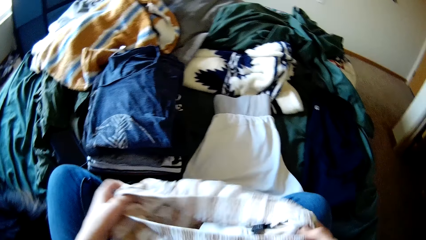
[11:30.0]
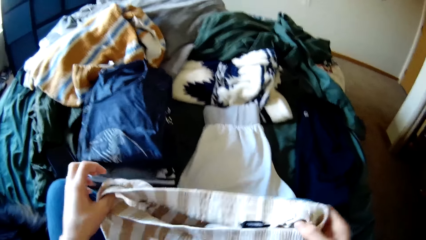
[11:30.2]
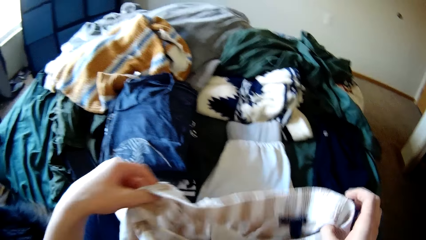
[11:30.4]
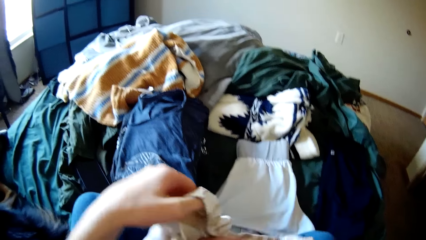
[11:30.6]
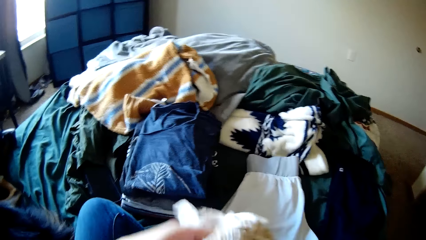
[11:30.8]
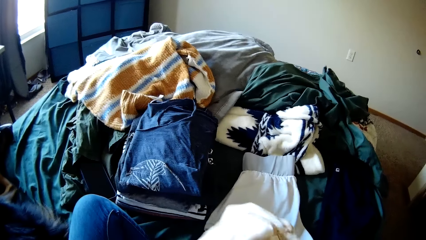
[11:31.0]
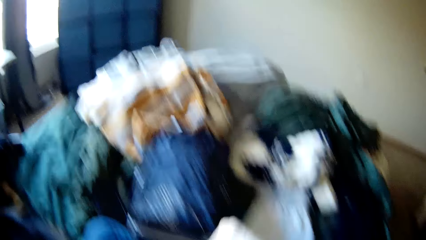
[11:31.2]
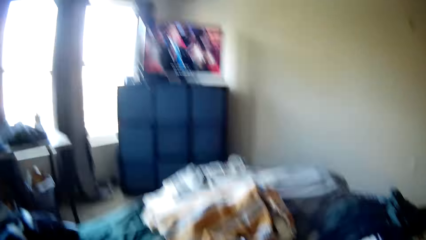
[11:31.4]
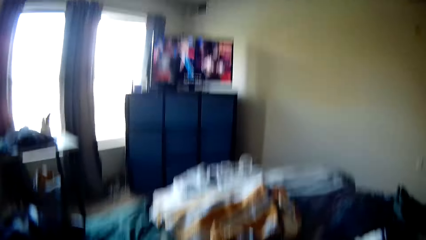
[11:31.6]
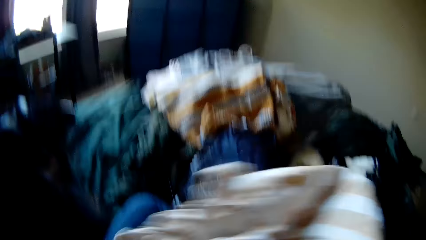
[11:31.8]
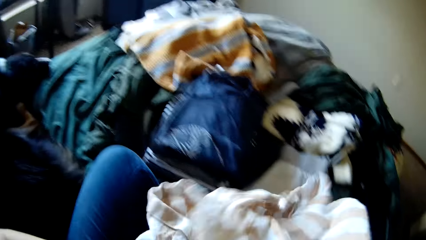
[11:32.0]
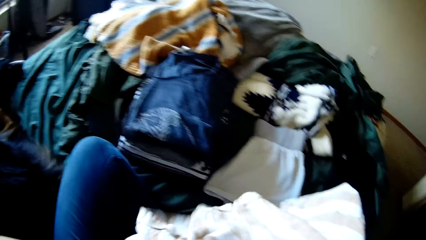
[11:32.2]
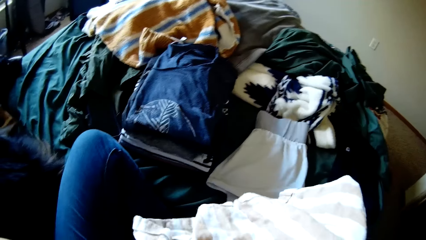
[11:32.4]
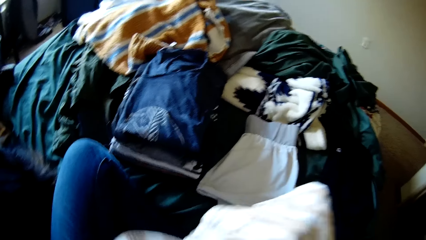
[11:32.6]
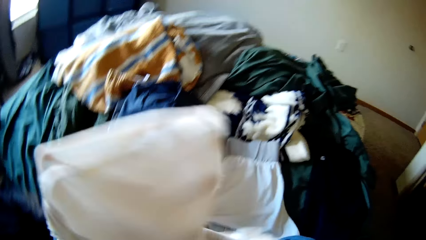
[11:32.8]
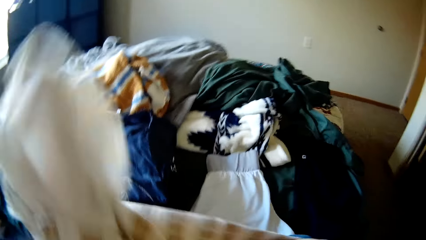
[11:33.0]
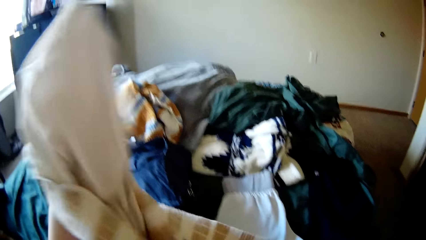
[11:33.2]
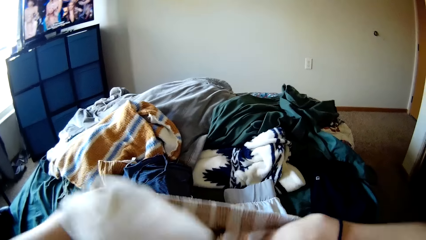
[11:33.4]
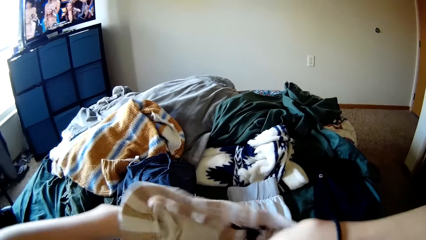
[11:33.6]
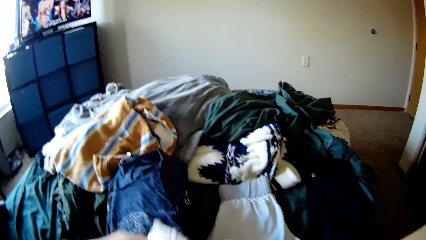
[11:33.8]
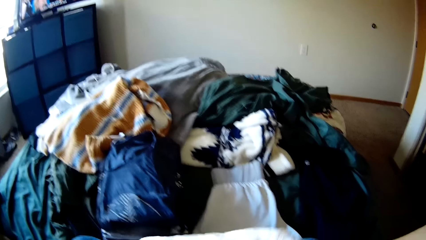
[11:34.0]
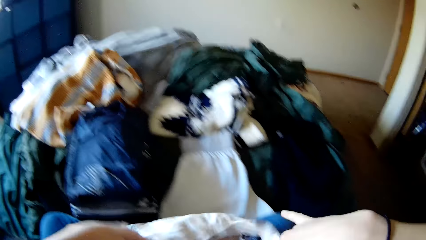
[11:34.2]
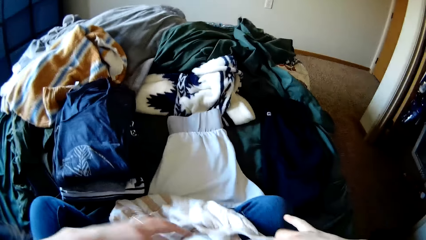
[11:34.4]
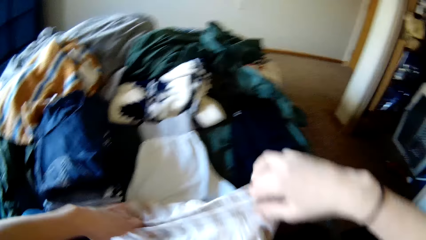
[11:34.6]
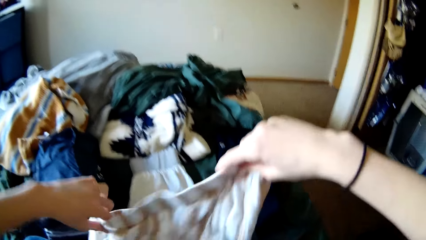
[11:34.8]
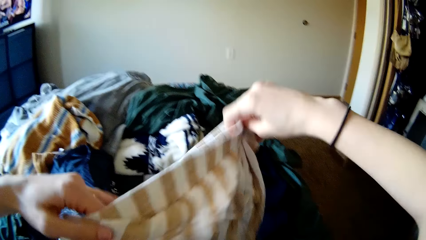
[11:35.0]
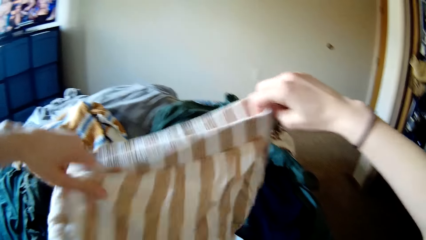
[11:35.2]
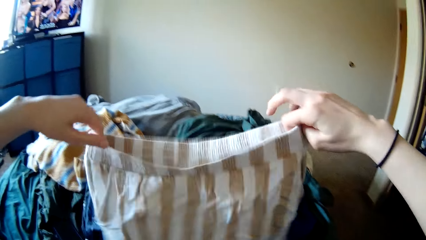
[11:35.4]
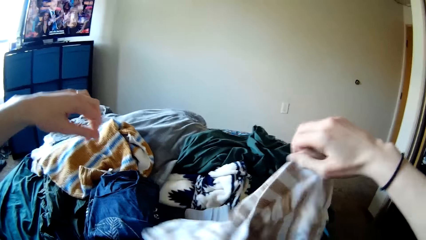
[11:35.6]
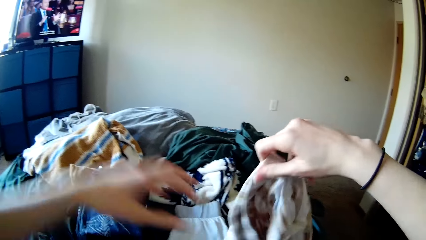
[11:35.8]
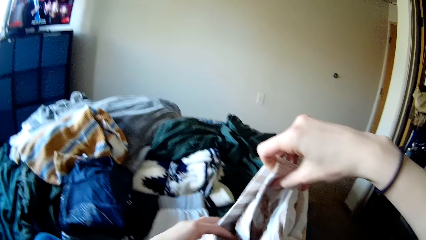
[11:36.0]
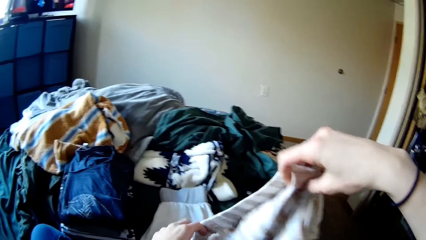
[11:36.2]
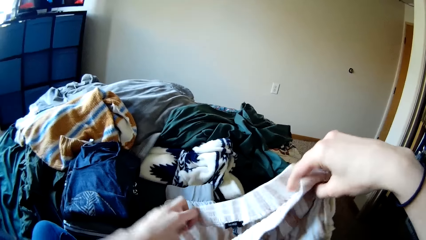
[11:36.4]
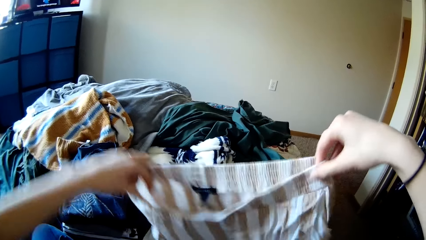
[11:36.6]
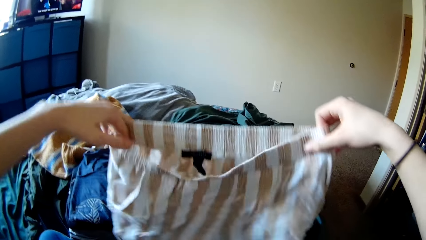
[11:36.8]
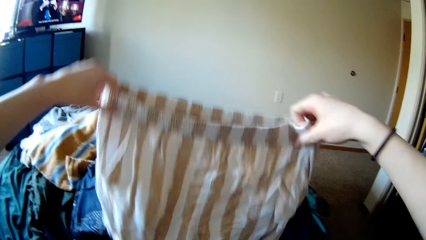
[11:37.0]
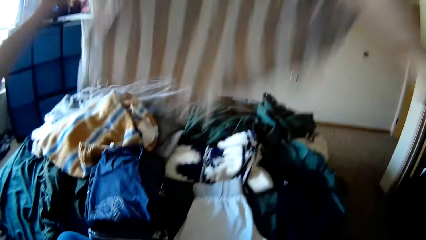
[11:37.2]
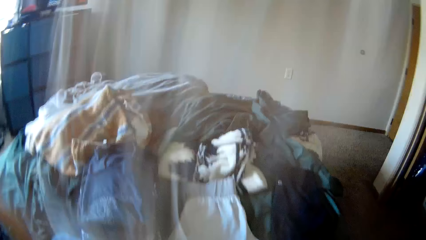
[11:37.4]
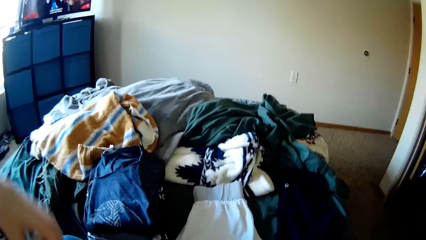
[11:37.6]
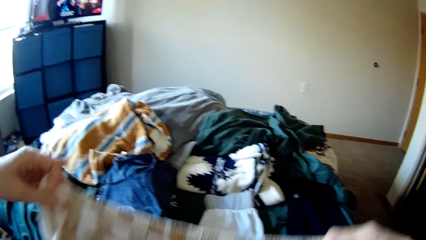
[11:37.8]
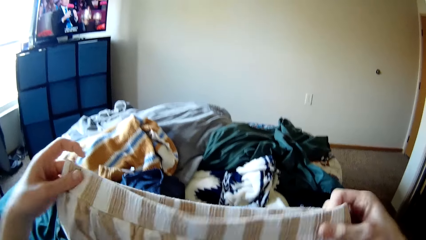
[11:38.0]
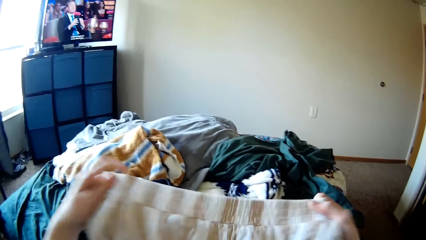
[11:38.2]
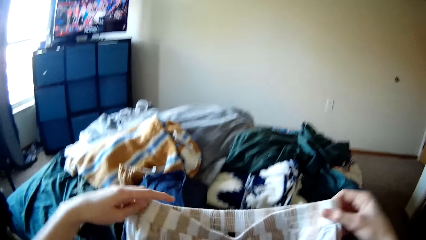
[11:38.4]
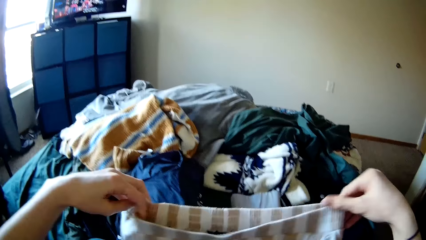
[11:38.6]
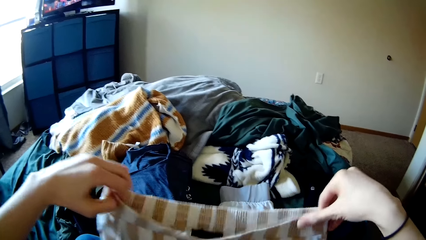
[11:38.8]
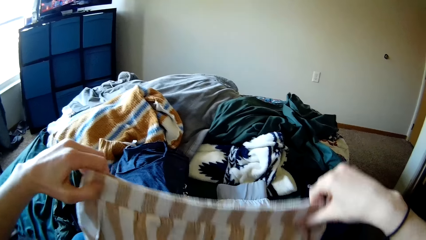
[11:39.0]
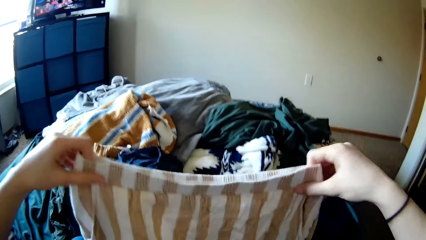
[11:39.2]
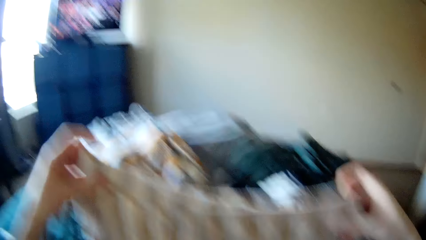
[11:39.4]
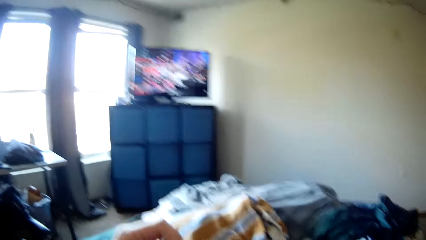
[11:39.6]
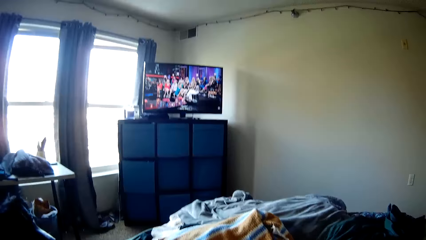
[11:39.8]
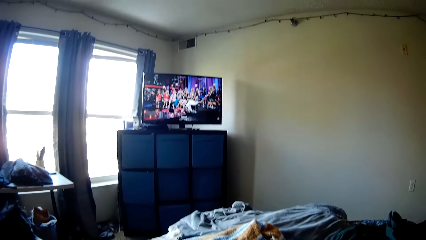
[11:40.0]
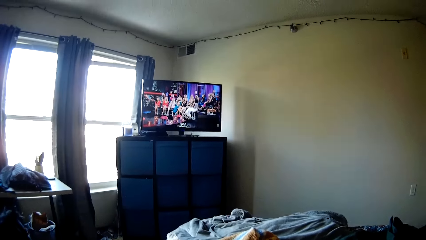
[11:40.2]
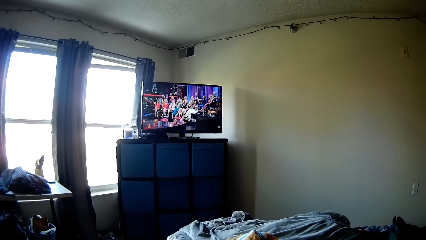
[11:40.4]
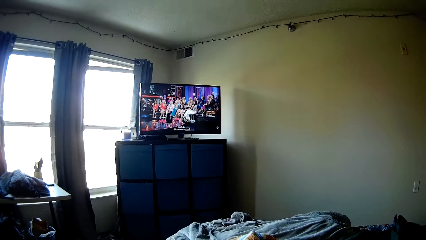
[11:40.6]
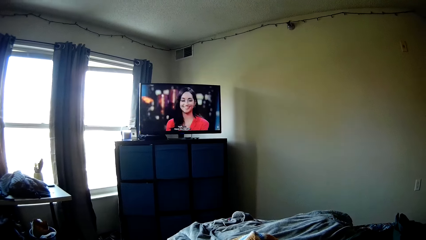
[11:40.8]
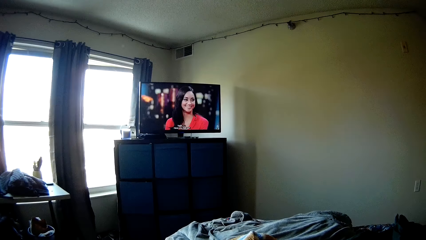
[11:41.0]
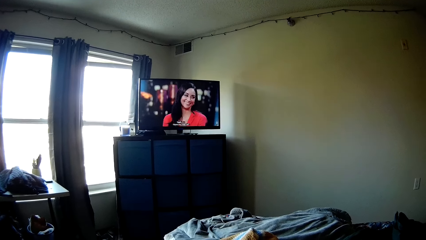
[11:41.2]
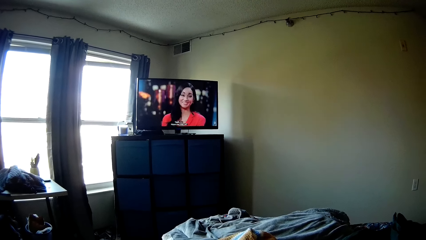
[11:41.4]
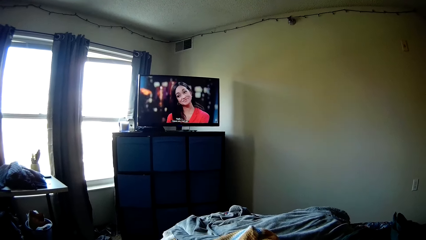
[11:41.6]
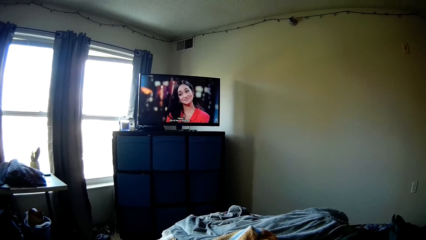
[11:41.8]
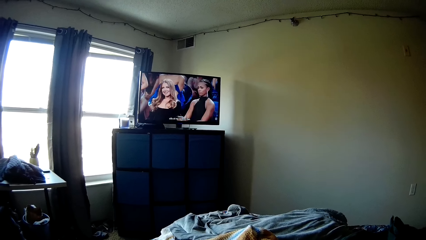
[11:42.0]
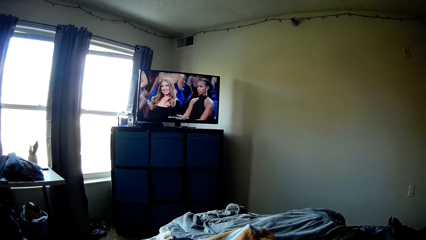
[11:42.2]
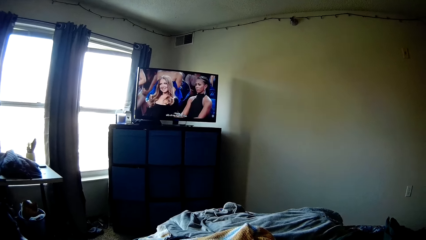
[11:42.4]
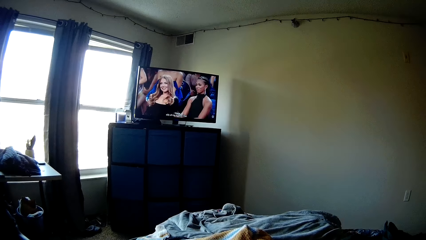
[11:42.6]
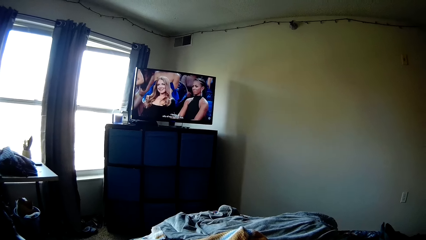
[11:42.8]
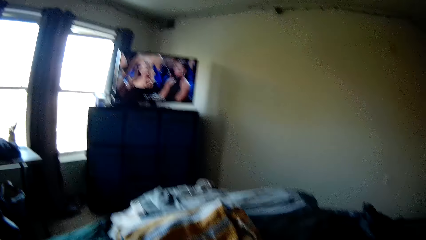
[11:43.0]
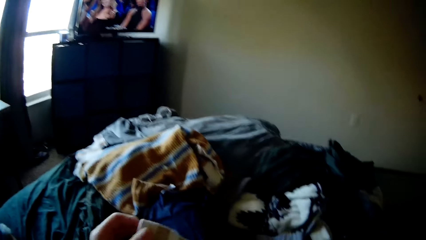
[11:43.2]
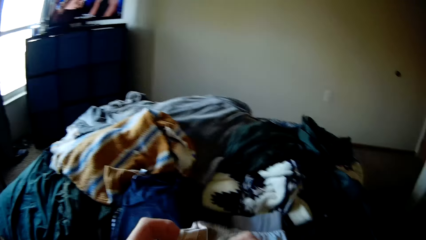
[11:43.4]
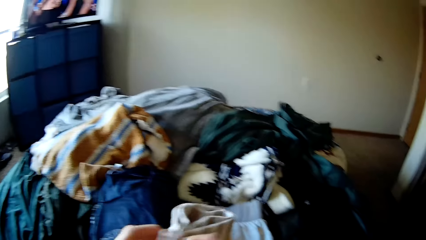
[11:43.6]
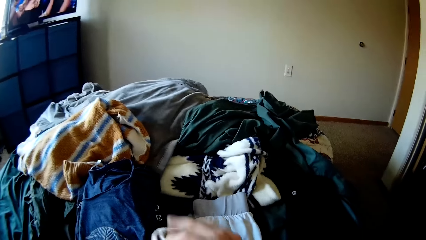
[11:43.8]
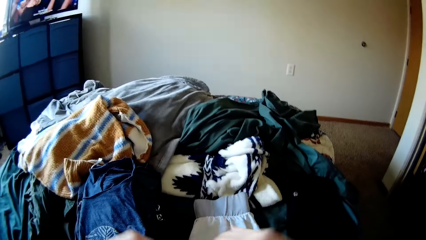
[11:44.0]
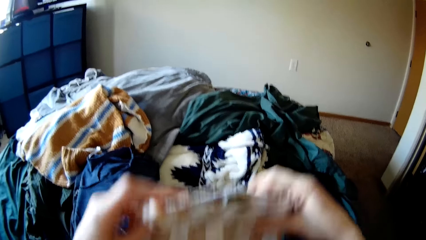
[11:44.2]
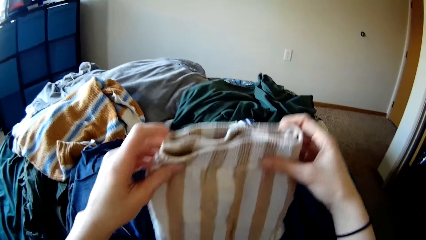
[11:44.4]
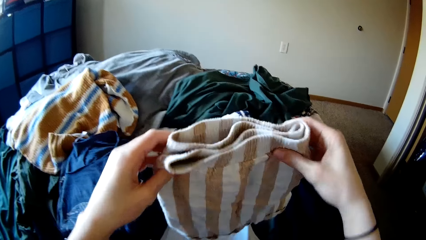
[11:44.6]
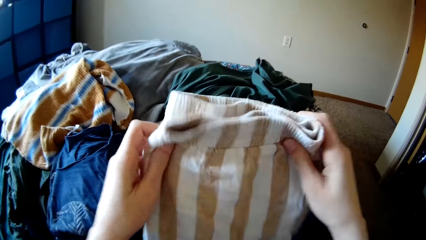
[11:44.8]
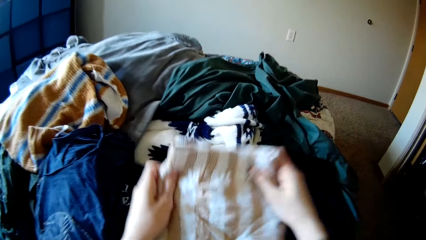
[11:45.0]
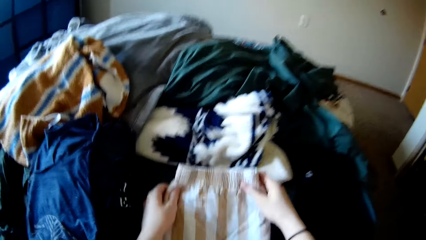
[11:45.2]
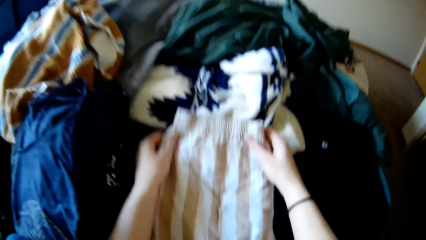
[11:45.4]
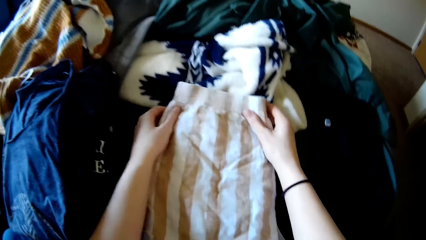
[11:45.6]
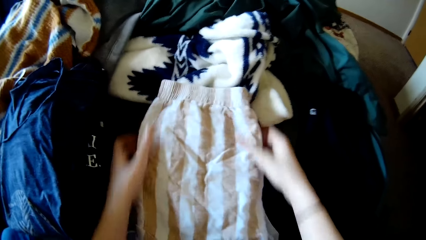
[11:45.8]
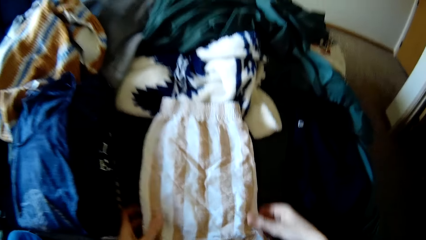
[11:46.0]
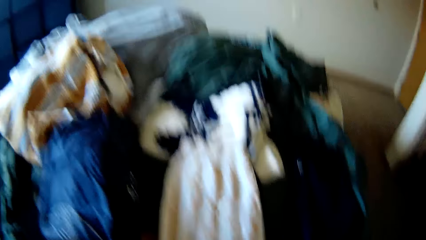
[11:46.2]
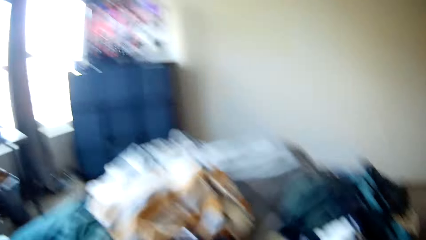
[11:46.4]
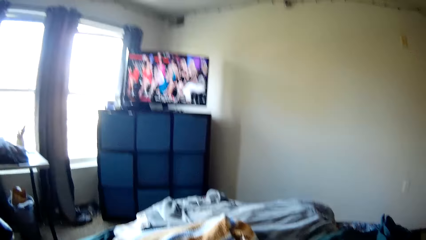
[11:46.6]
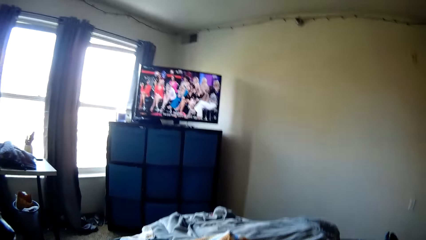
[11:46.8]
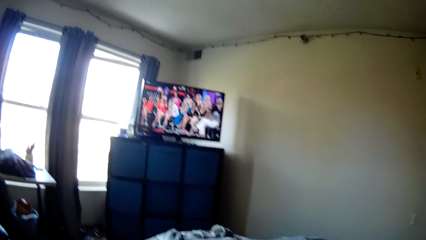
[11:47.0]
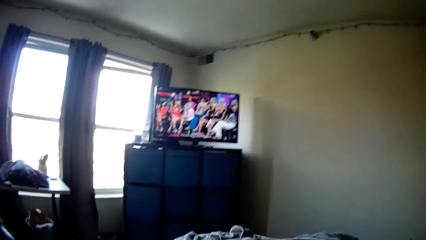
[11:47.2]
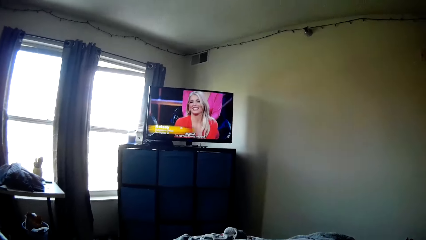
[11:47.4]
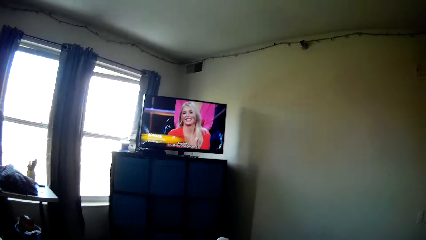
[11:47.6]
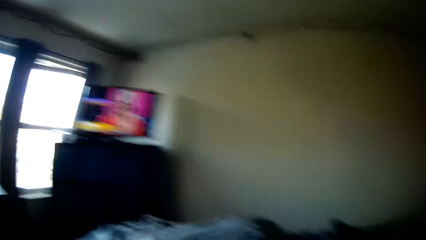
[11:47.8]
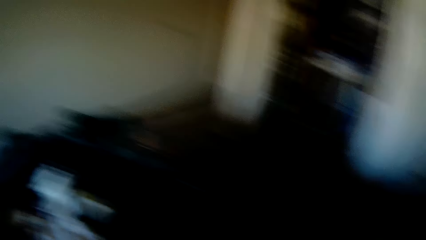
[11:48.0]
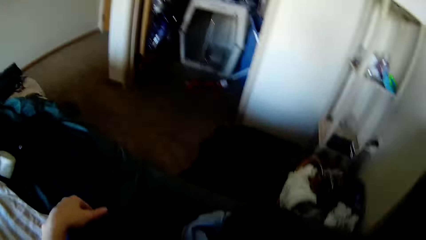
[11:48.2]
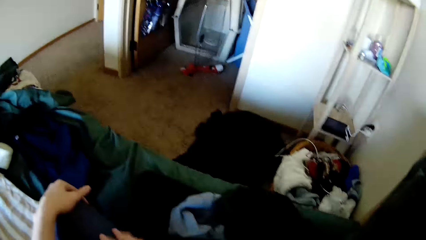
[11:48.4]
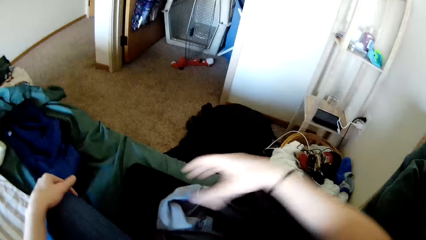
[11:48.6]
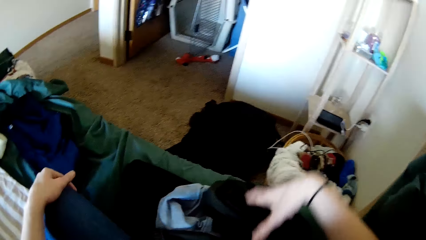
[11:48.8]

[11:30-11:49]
The camera wearer lifts the cloth. They turn the cloth, lift the cloth, and place the cloth on the lap. They lift the cloth, turn the cloth, and place the cloth on the lap. They lift the cloth, shake the cloth, and lift the cloth. They fold the pair of boxers. They watch the television. They hold the cloth and fold the cloth. They drop the pair of boxers on the bed. They watch the television. They fold the cloth. They pick up the cloth.
